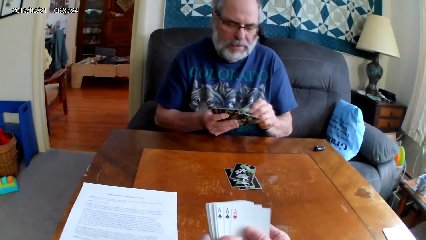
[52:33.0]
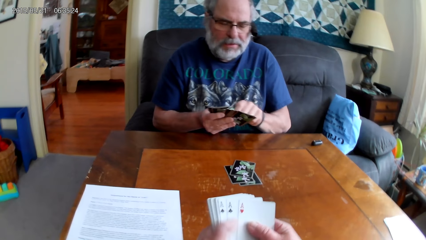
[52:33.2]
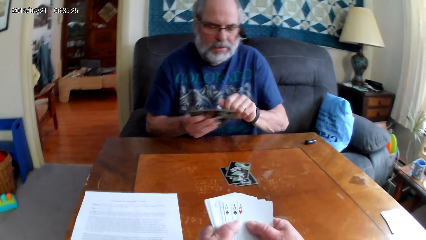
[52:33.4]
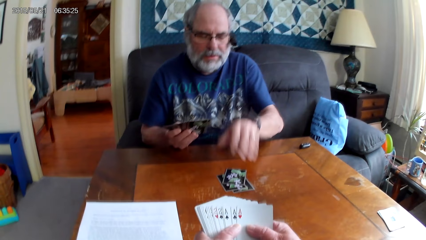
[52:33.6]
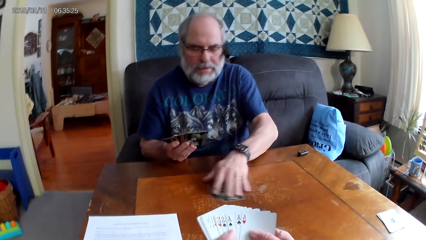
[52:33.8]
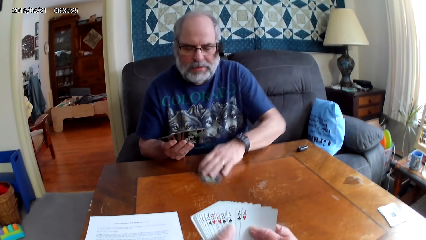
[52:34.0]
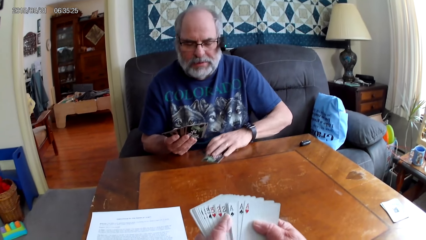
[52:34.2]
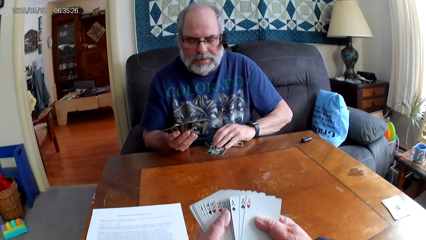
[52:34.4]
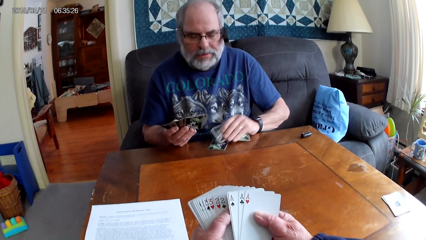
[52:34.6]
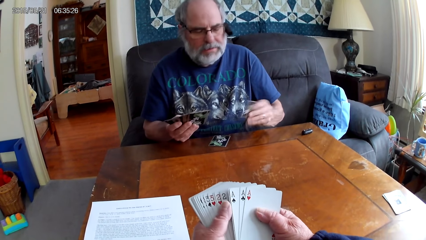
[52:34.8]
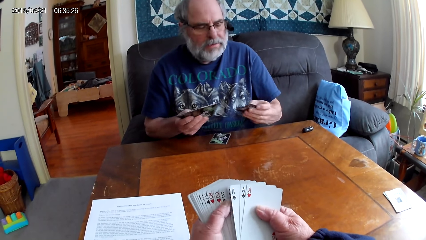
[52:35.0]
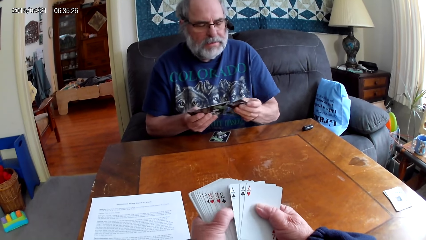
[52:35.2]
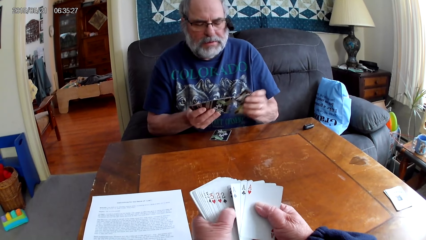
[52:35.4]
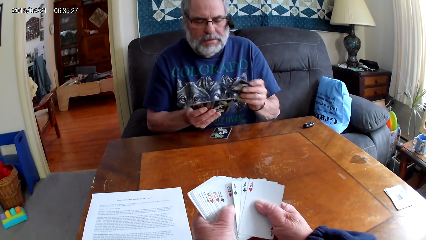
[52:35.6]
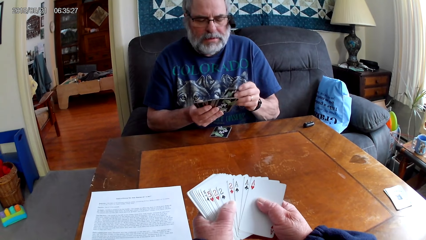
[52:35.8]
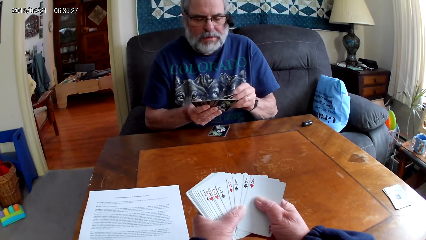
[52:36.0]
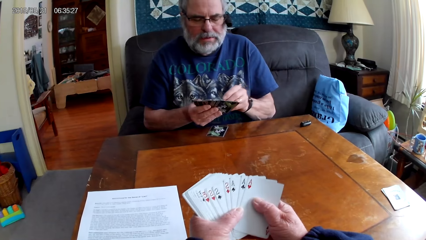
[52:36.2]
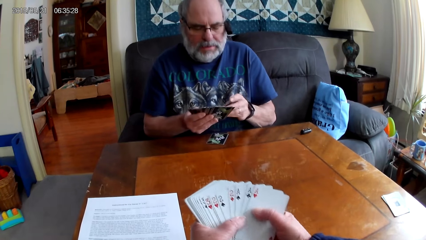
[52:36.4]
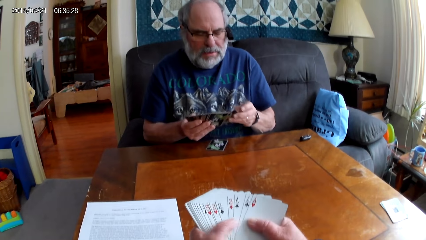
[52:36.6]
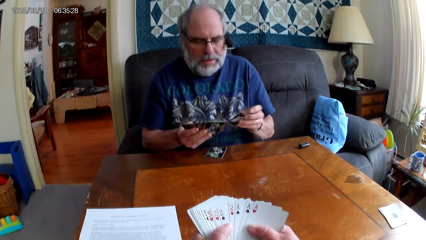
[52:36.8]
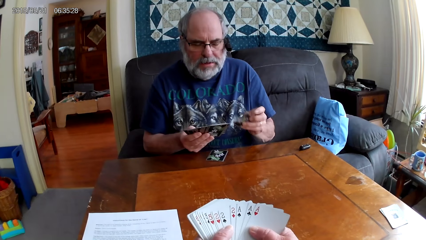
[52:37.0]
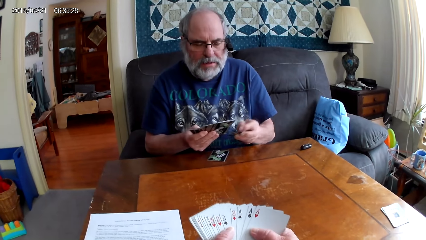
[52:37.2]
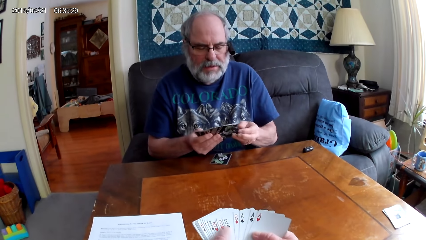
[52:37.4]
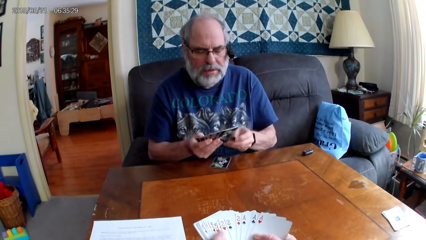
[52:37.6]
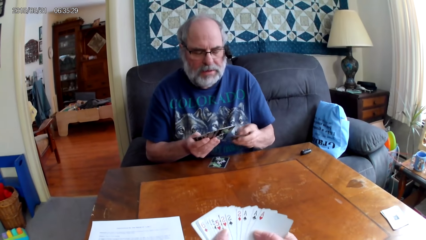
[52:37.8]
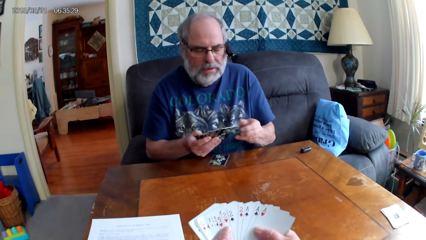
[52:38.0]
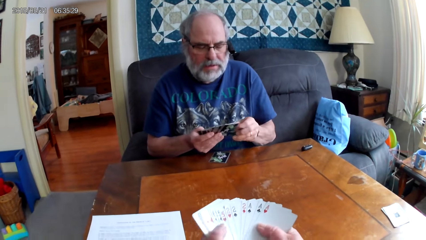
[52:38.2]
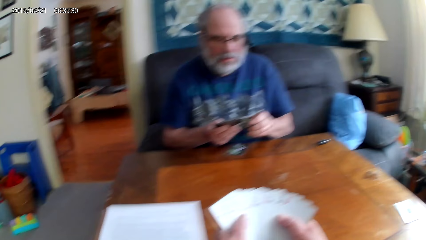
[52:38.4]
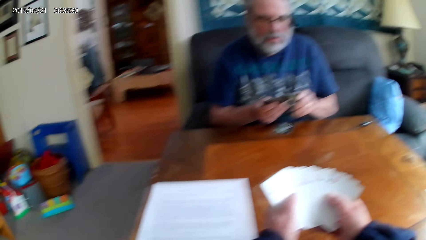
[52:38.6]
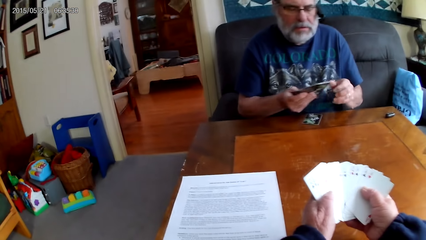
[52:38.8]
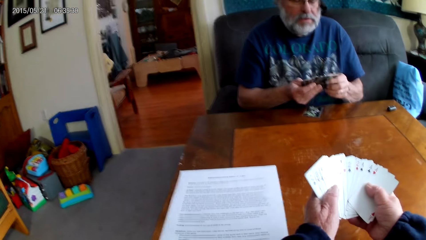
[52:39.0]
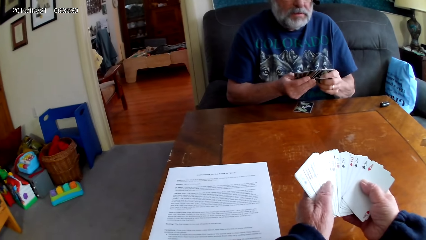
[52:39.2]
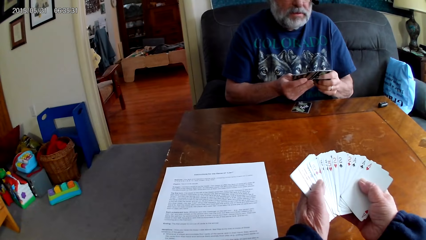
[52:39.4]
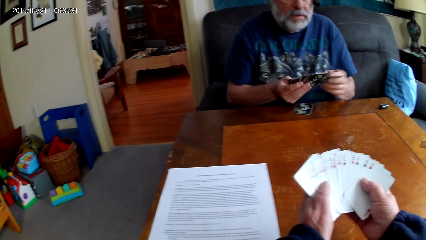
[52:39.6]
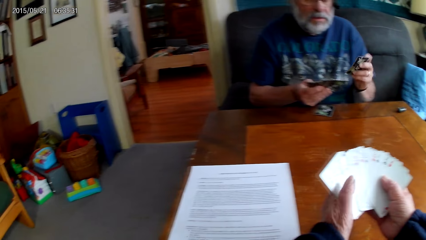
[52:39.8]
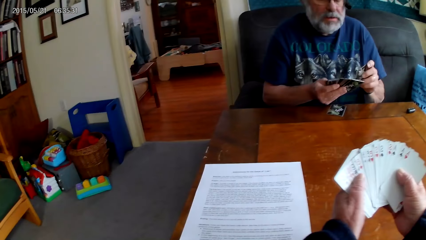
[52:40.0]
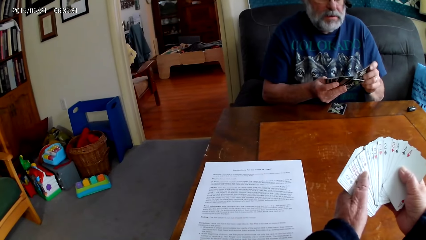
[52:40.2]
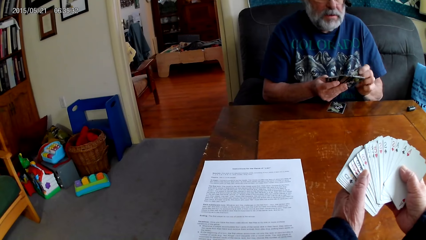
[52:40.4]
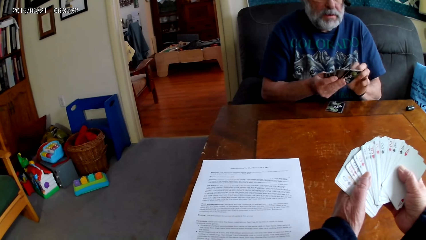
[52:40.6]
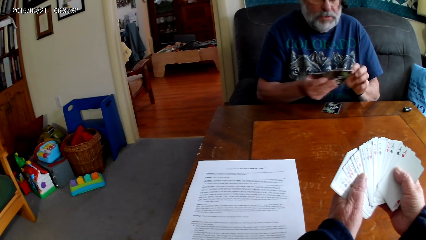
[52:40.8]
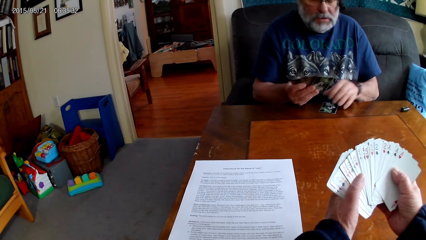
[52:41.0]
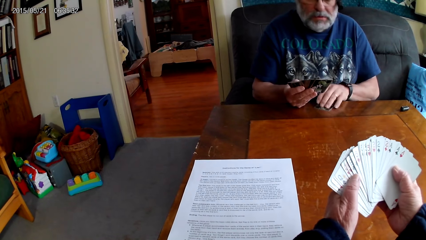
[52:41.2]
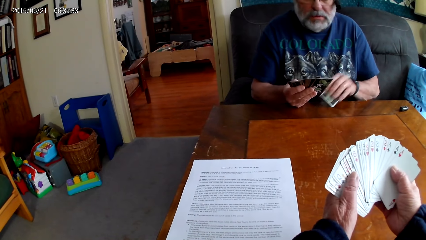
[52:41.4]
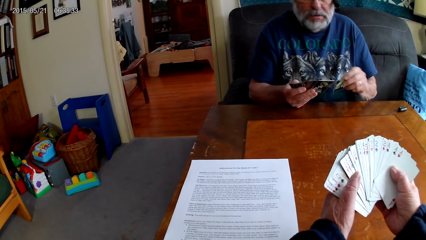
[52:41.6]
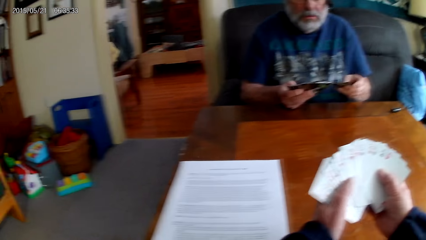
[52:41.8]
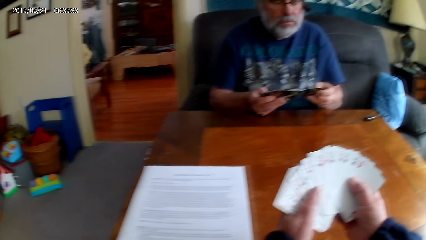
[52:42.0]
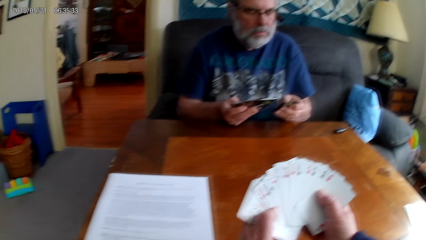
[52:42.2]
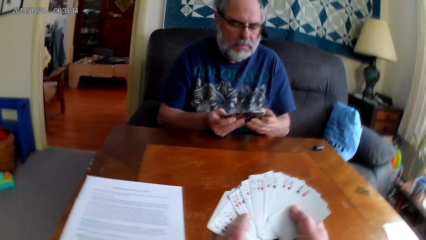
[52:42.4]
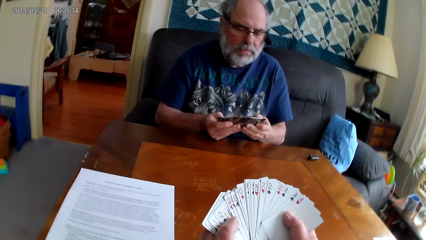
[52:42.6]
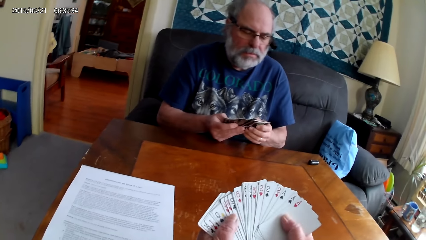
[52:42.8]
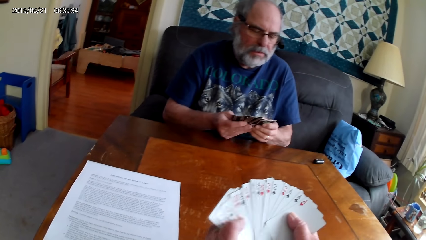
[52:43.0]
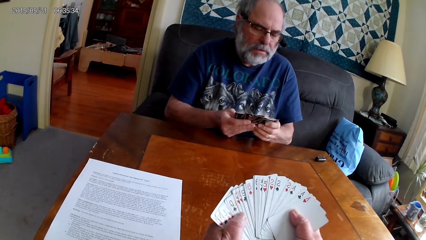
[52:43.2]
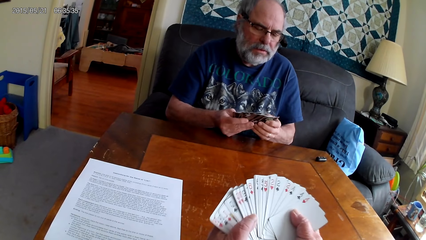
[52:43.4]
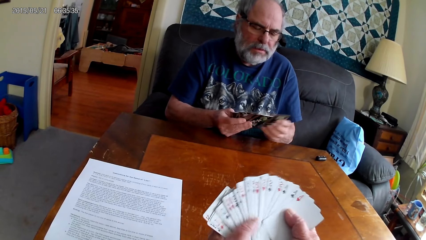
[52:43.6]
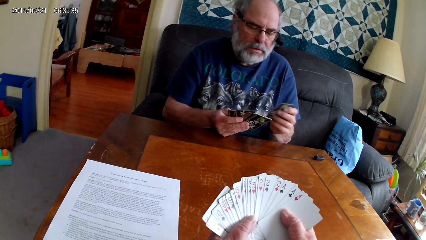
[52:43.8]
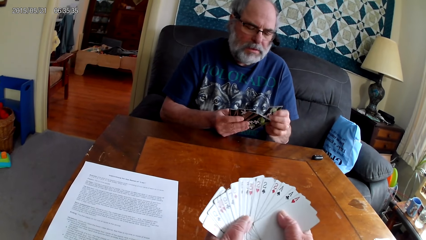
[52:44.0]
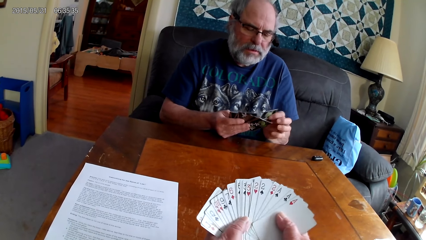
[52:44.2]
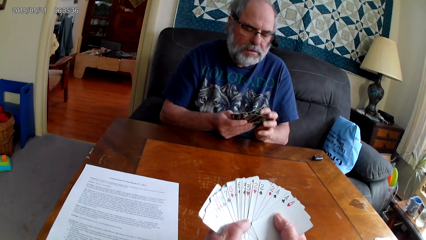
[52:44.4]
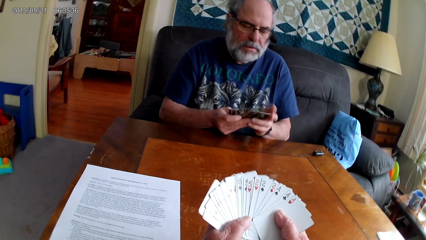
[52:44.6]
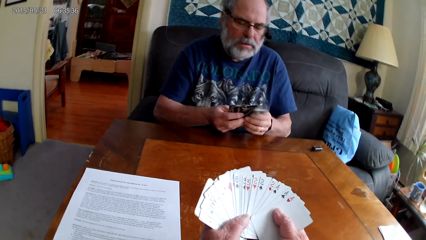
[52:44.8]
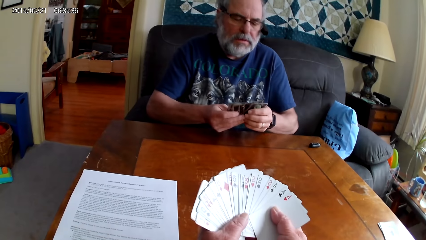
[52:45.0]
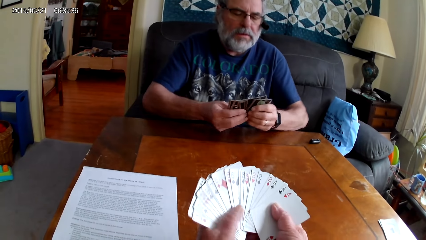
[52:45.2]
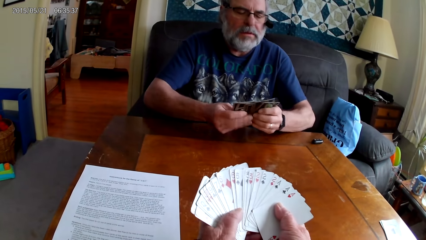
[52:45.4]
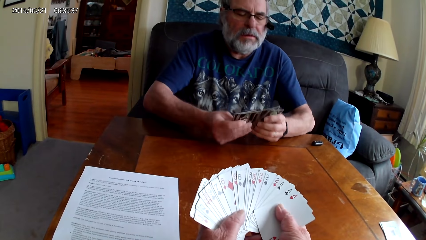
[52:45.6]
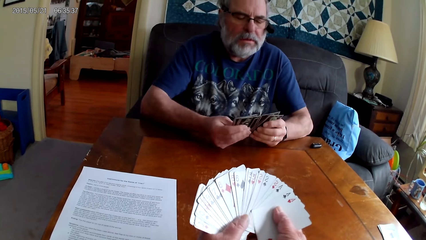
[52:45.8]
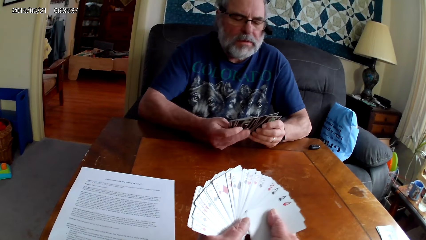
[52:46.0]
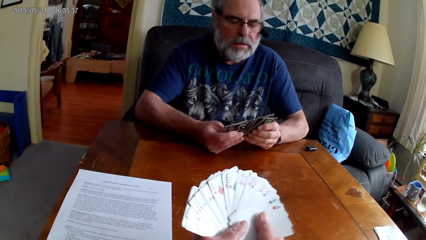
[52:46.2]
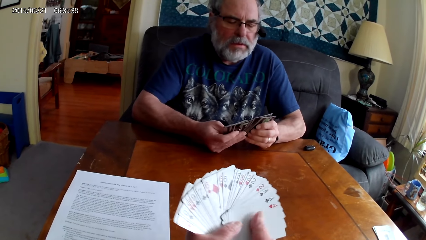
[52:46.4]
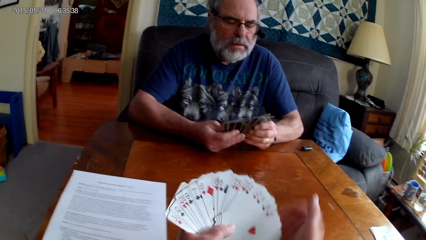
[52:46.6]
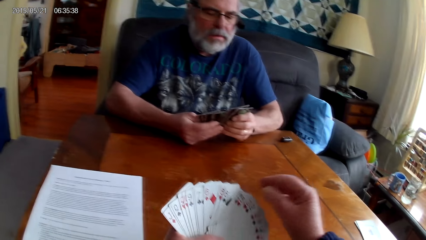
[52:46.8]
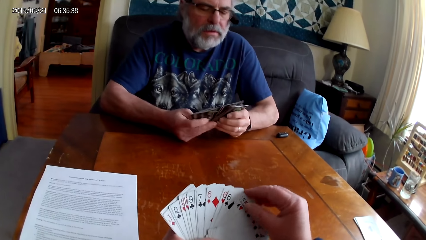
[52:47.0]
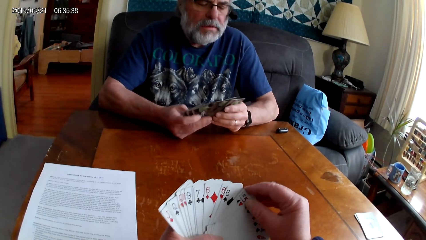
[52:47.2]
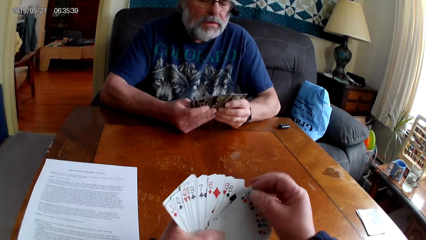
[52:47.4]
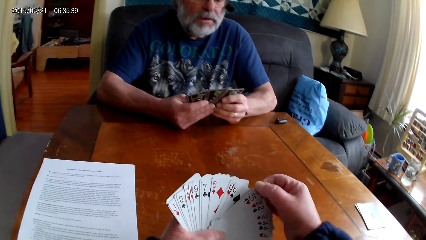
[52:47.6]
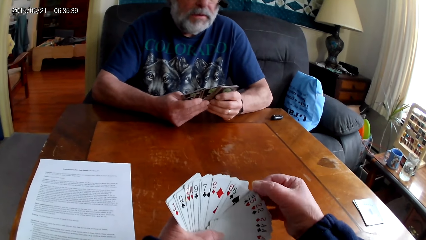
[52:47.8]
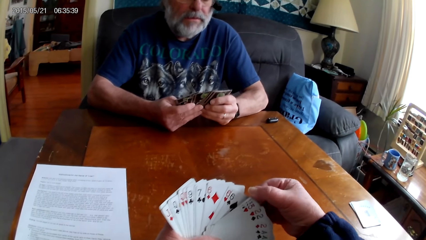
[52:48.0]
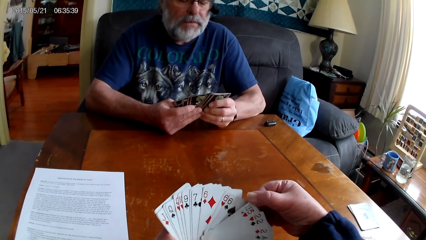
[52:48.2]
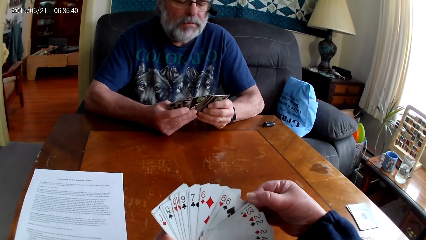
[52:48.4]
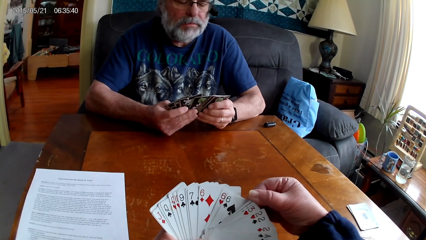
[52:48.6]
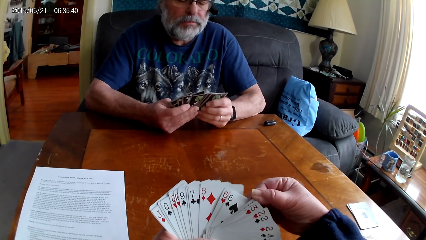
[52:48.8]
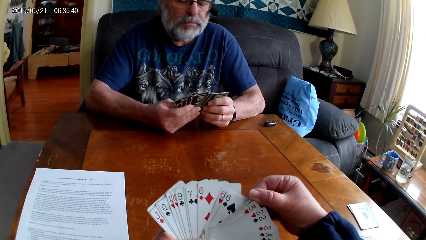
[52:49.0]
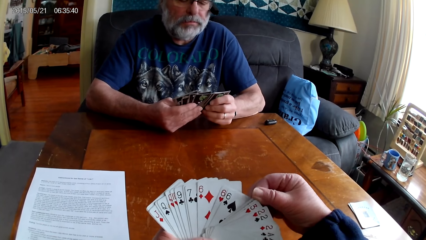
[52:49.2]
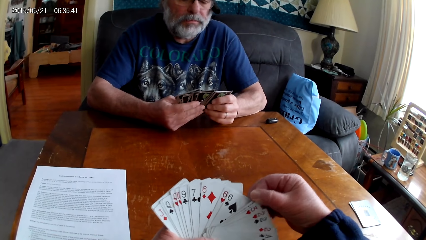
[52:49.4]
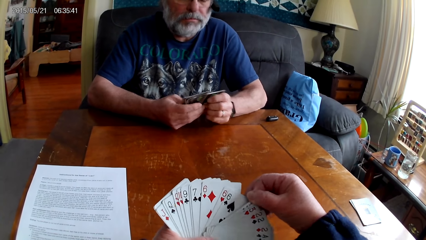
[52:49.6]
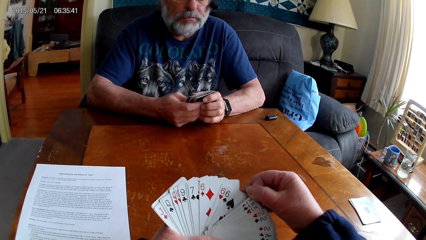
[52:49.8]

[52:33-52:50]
The camera wearer spreads out cards. A man spreads out cards and holds the playing cards with his hands. The camera wearer holds the playing card on the table.
